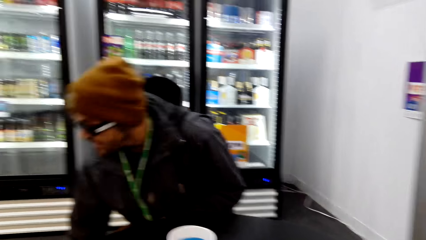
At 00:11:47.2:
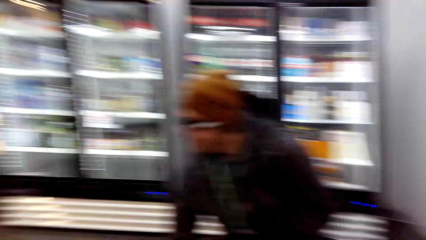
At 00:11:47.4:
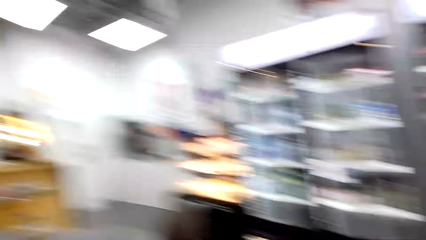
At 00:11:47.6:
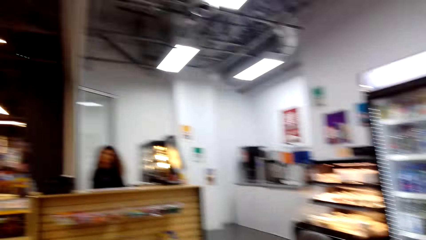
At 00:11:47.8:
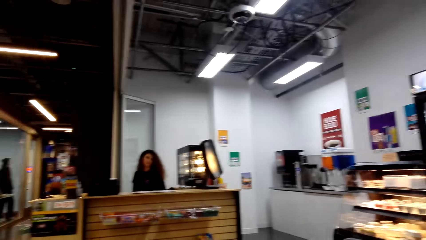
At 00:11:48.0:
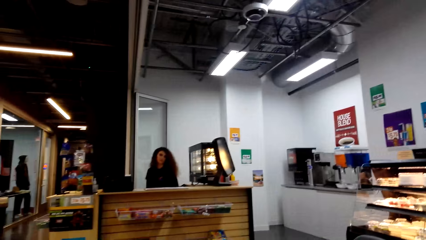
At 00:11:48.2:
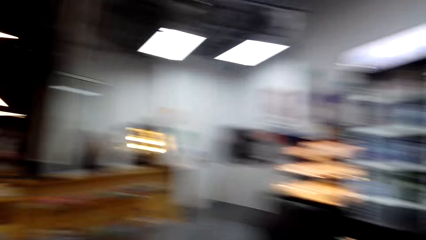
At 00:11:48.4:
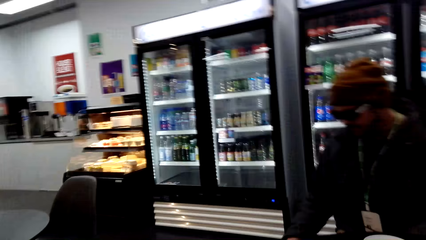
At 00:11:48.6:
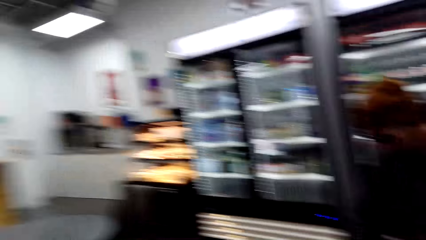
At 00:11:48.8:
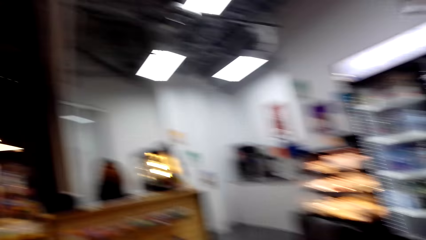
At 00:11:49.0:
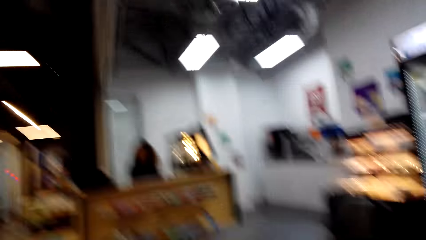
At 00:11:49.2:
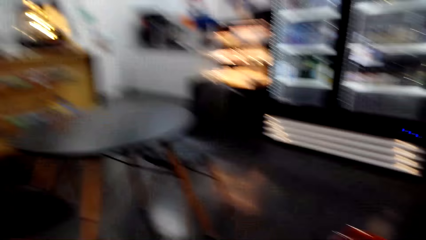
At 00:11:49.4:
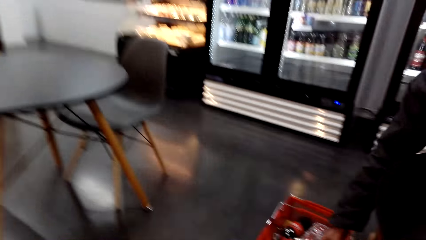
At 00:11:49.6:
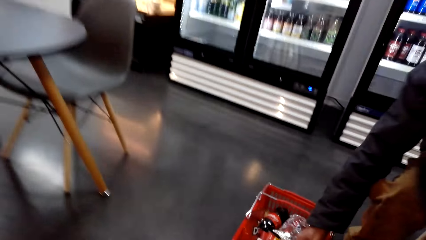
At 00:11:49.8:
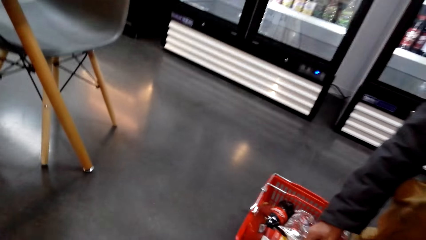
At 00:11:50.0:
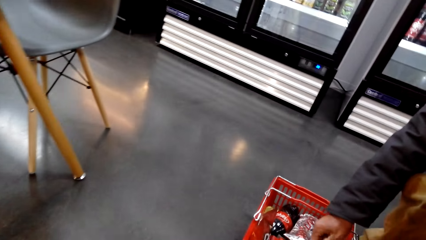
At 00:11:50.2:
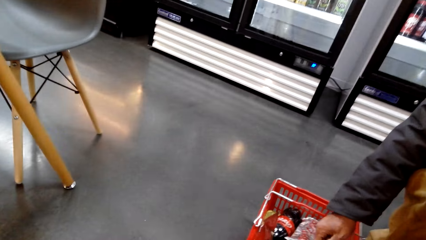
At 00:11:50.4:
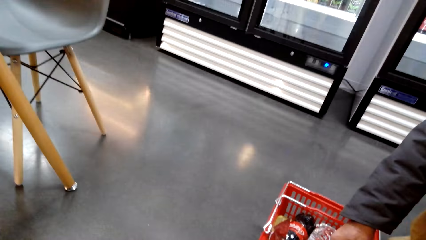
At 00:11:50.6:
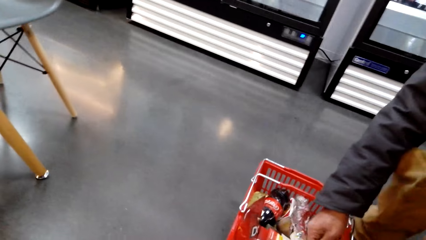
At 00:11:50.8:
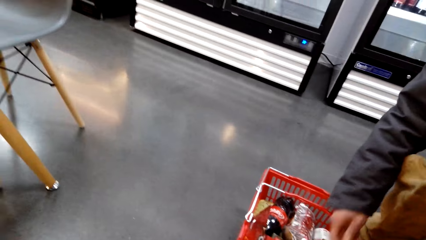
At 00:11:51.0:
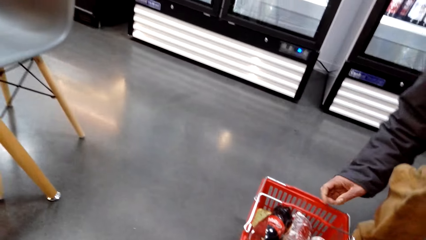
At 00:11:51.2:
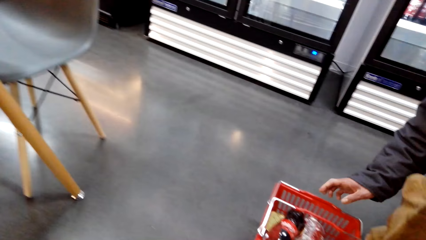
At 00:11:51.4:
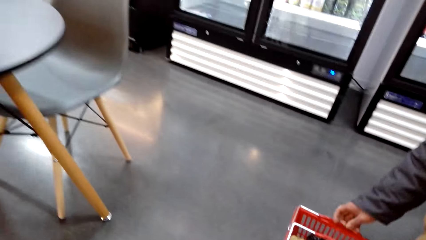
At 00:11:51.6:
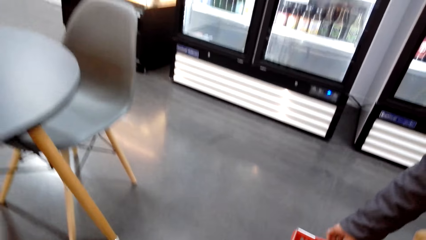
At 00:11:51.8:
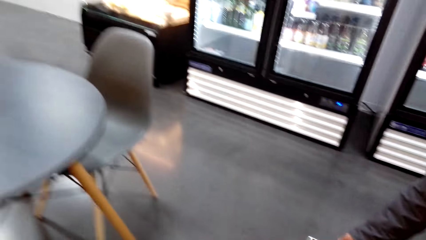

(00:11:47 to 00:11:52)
A woman talks. The camera wearer dialogues with the woman. They look around.

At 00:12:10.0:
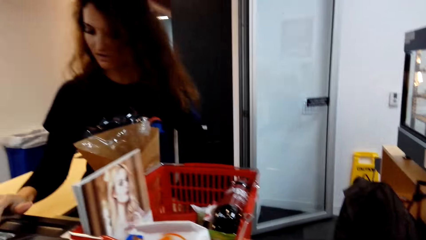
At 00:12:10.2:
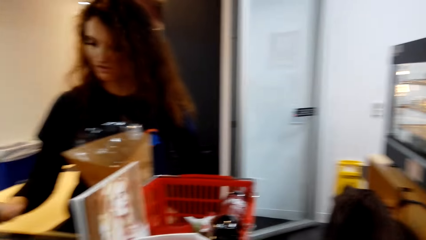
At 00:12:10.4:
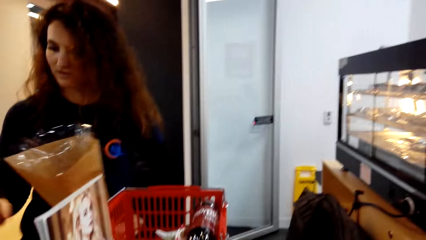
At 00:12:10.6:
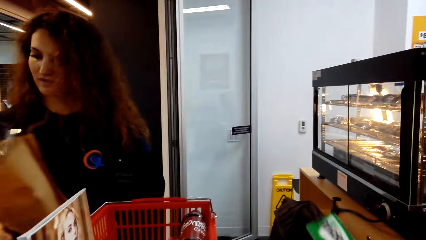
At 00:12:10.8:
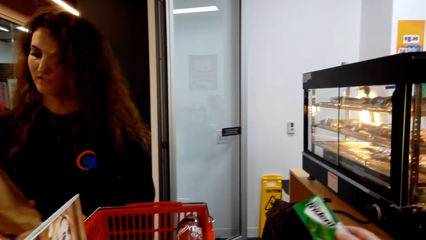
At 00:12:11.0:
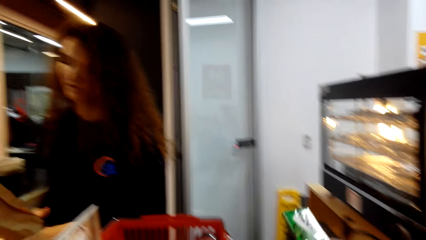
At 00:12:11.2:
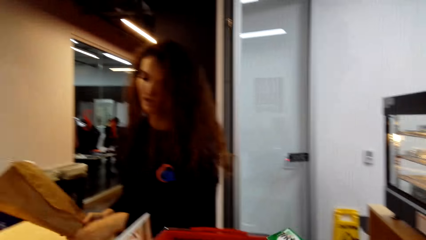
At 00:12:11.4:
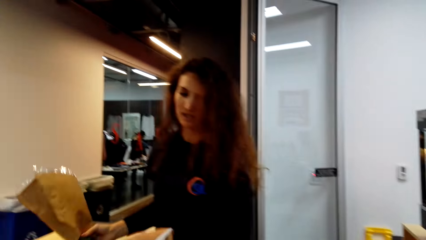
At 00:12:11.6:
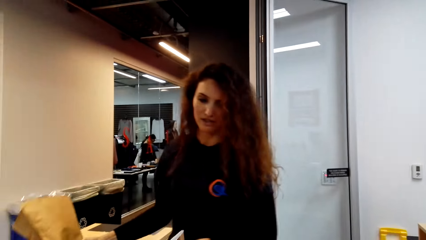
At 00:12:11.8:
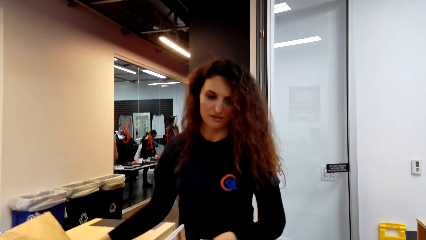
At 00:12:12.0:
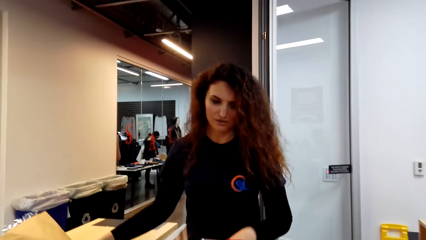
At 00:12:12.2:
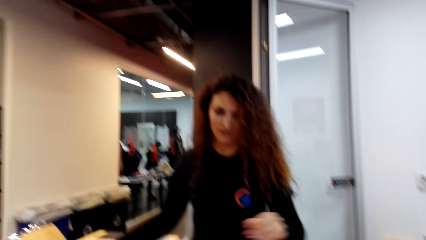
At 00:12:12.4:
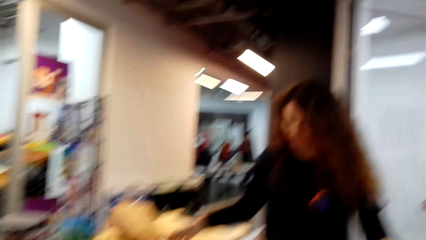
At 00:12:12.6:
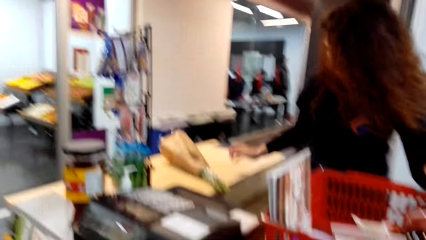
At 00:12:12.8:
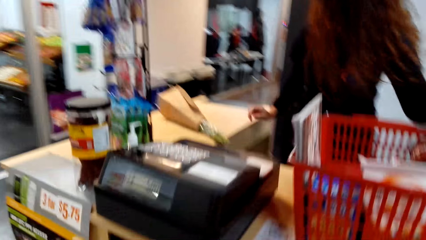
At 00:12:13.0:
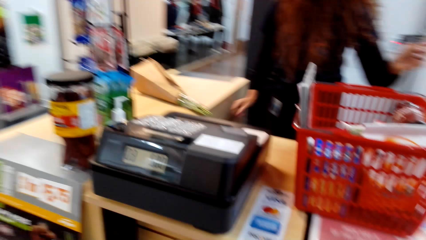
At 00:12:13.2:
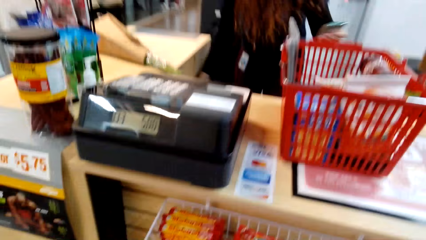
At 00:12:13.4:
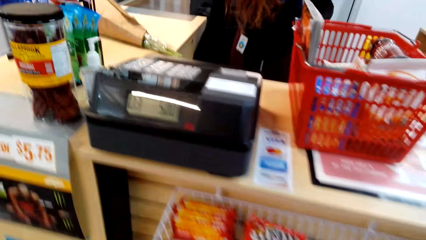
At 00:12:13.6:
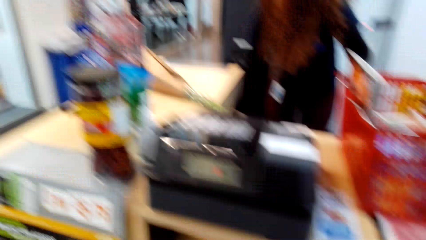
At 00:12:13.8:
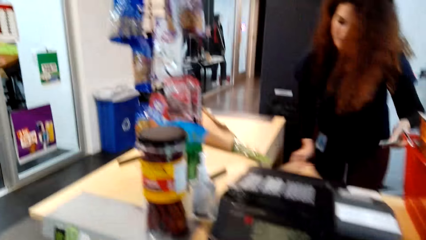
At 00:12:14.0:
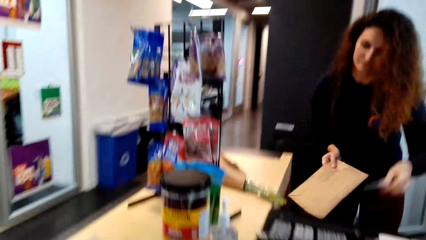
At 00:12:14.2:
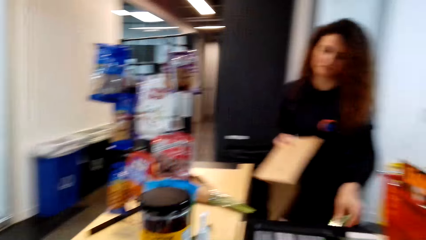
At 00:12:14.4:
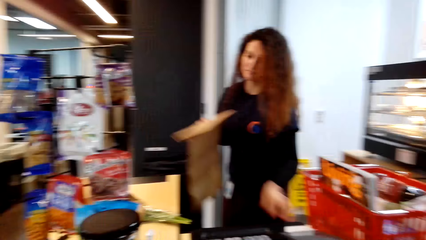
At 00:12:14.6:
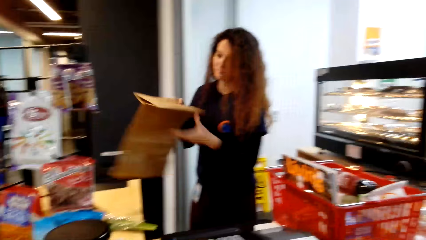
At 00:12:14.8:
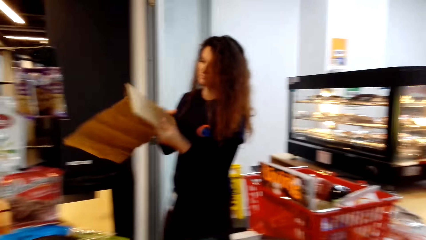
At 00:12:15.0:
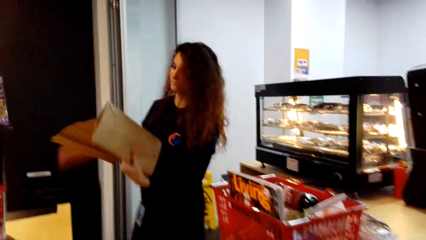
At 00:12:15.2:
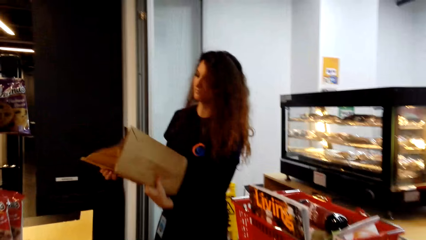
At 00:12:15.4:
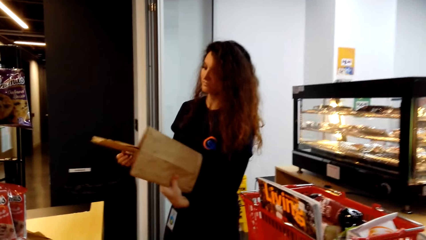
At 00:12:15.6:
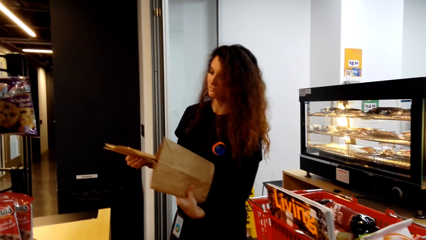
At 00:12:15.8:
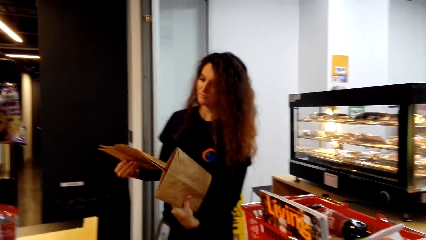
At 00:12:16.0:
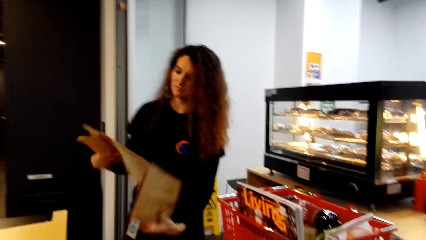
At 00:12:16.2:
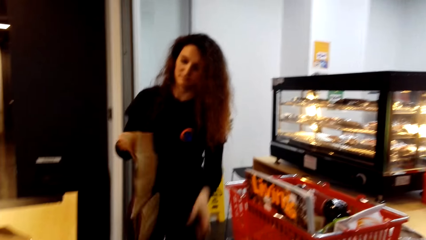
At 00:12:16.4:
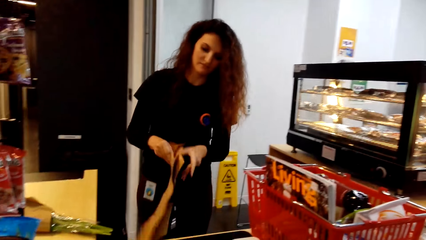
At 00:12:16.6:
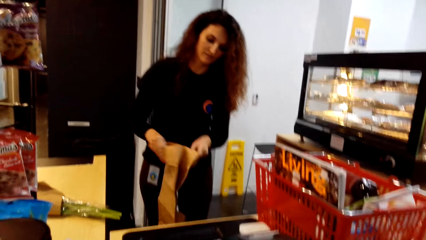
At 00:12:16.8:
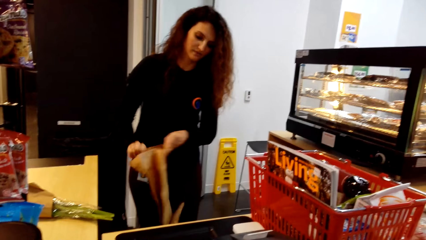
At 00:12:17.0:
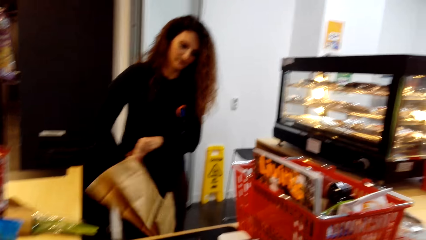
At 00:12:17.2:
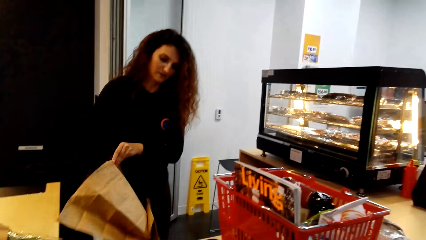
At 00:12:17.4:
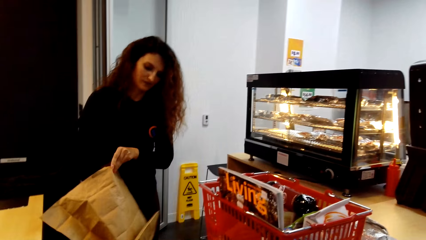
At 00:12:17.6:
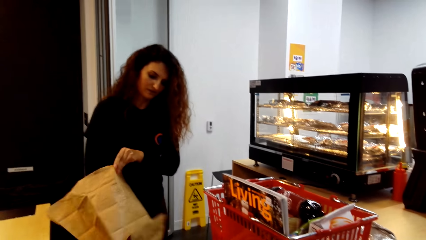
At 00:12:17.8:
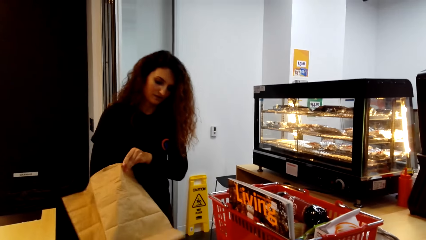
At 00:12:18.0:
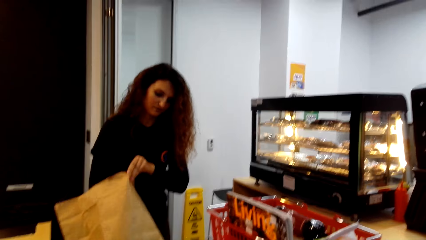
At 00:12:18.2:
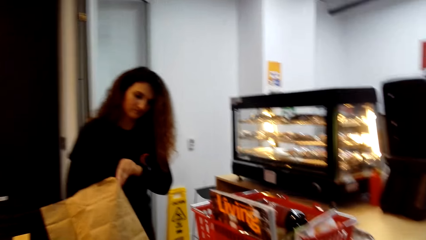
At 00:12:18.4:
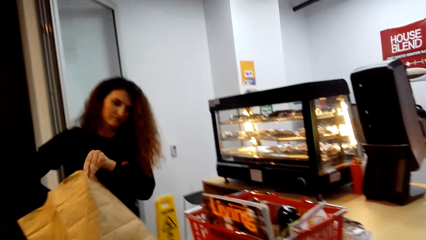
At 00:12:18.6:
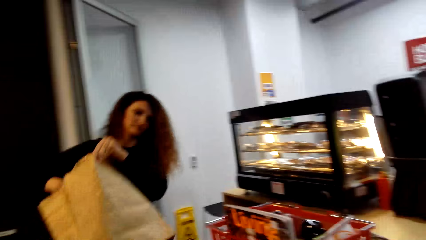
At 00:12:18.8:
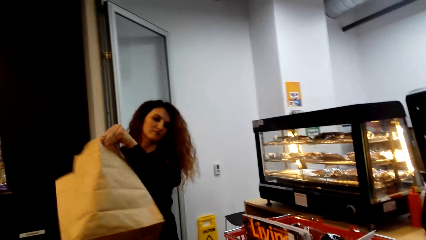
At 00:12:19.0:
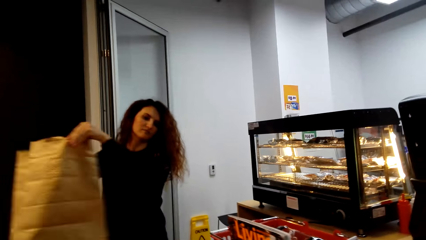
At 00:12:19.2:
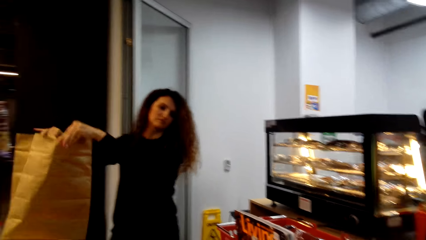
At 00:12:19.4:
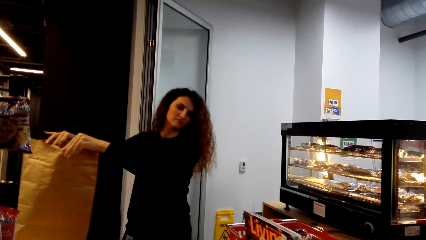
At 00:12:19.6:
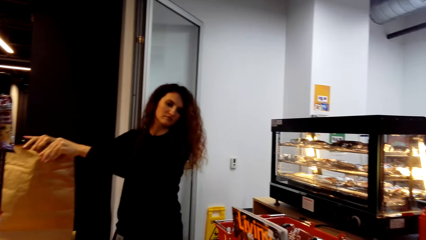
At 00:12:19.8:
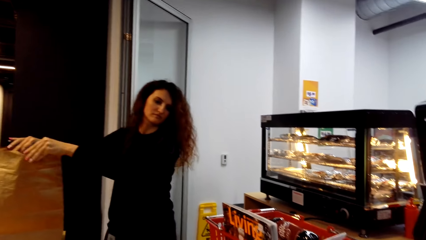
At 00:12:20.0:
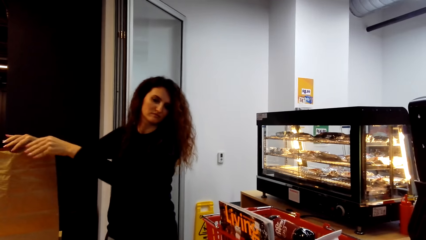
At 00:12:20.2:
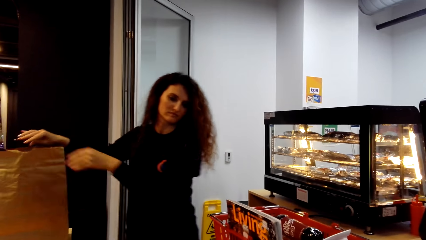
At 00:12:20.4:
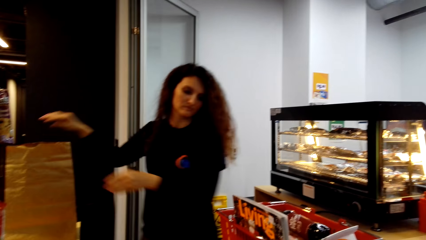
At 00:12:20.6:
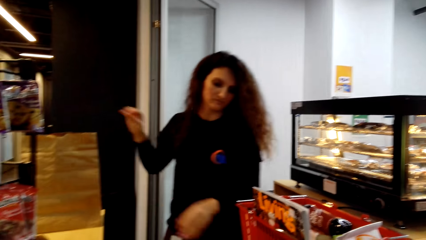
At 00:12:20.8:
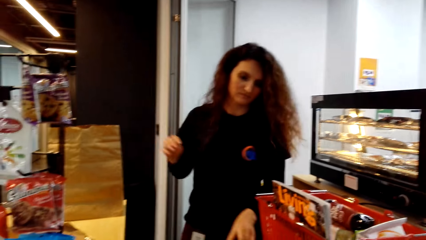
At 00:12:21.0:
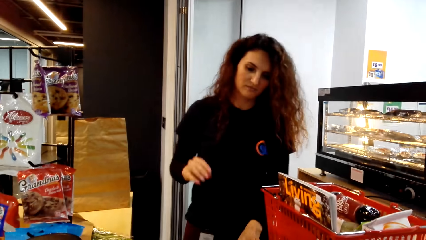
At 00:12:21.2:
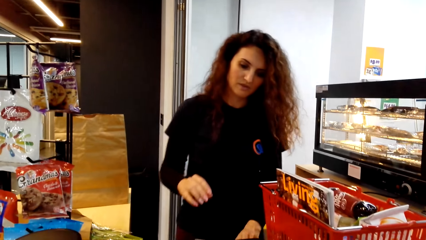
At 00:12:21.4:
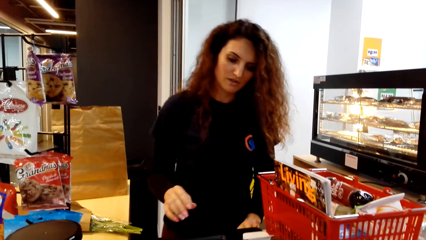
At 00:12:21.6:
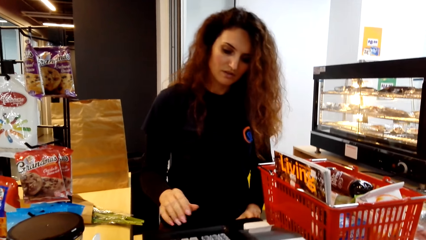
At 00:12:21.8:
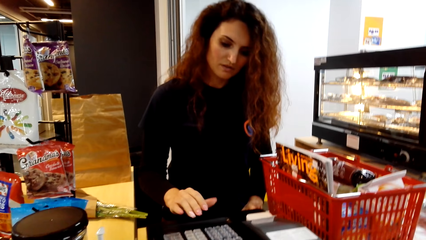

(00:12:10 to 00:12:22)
A woman picks up the package. The camera wearer picks up some gum. The woman drops the package. The camera wearer dialogues with the woman. The woman picks up the packaging paper. The camera wearer looks around the cashier desk. The woman stretches the packaging paper and drops the packaging paper.
